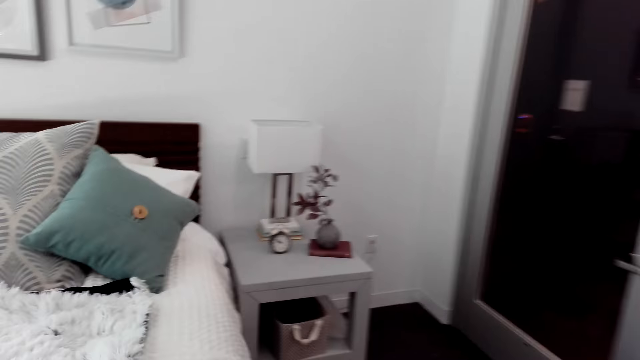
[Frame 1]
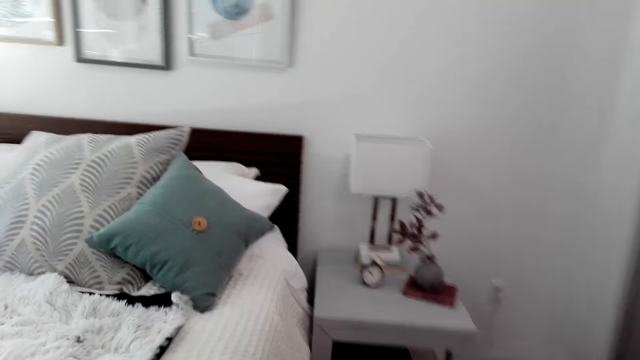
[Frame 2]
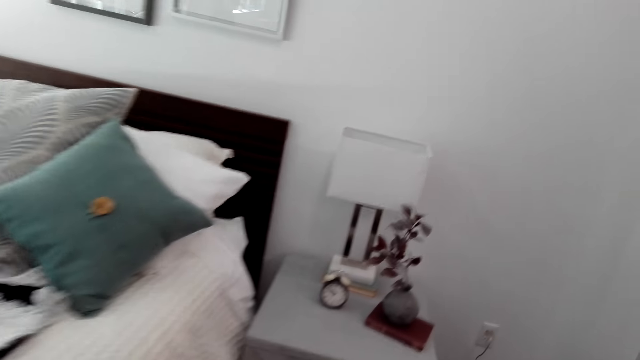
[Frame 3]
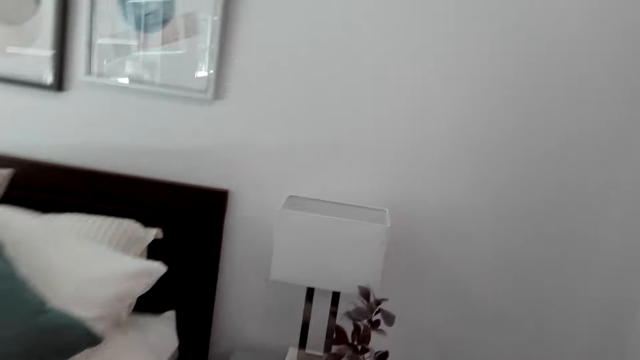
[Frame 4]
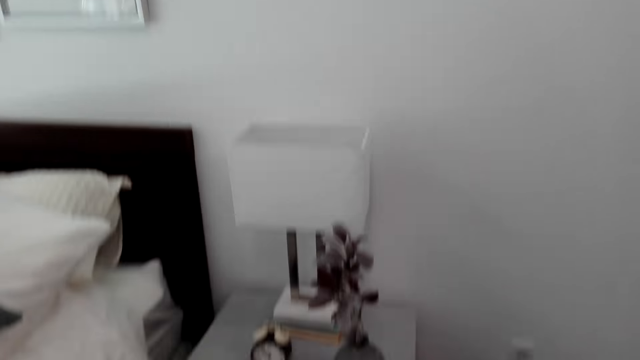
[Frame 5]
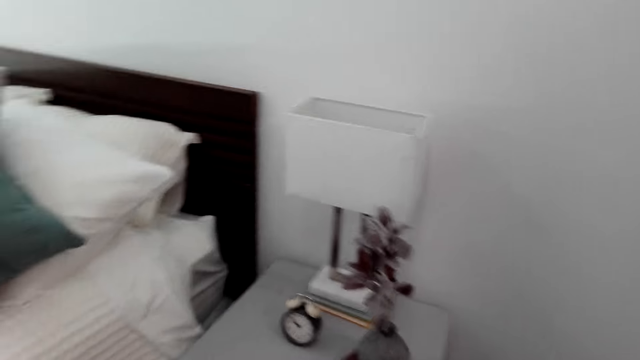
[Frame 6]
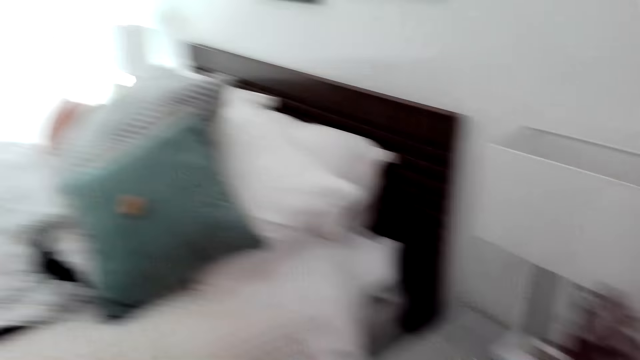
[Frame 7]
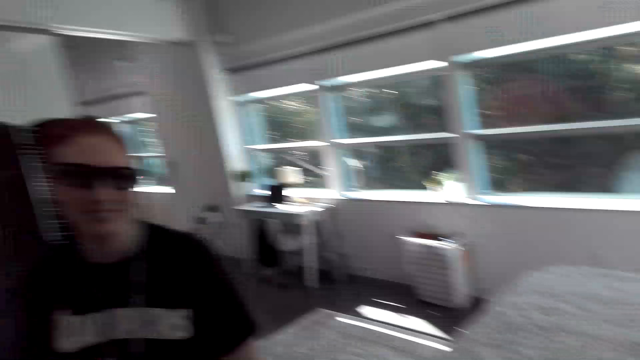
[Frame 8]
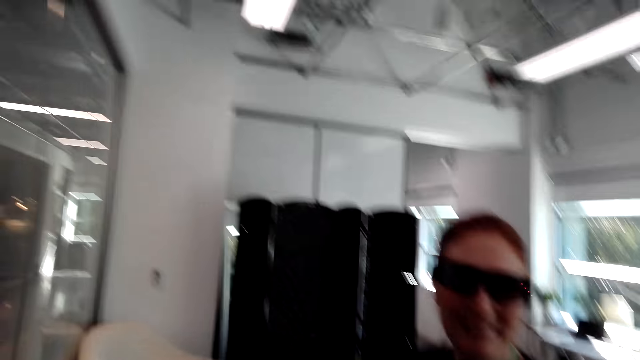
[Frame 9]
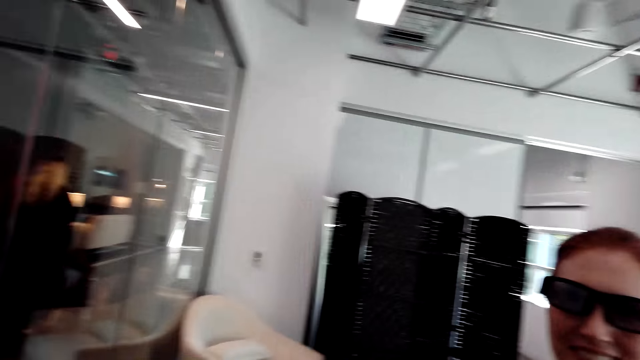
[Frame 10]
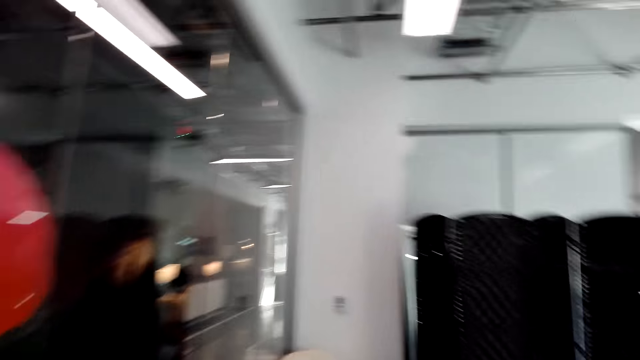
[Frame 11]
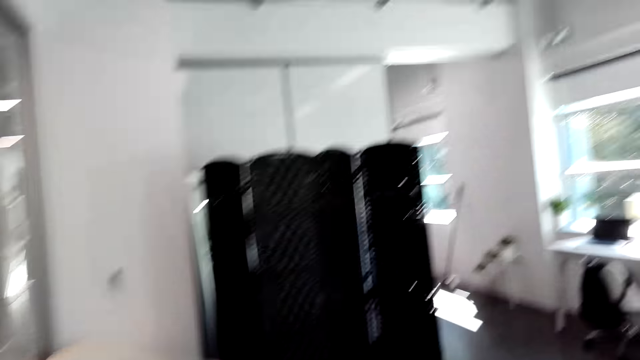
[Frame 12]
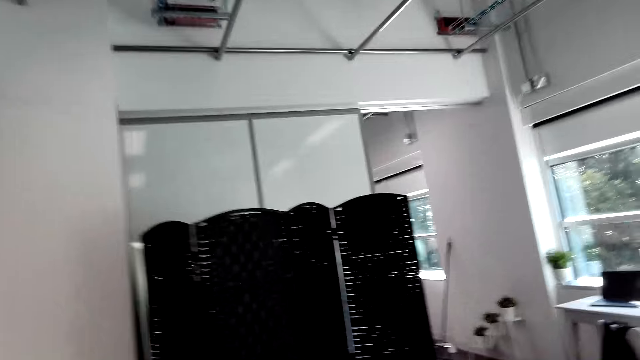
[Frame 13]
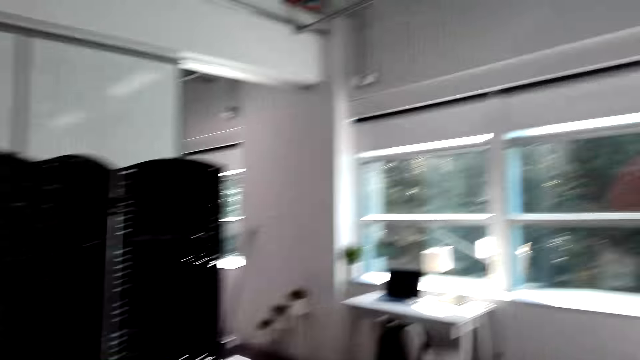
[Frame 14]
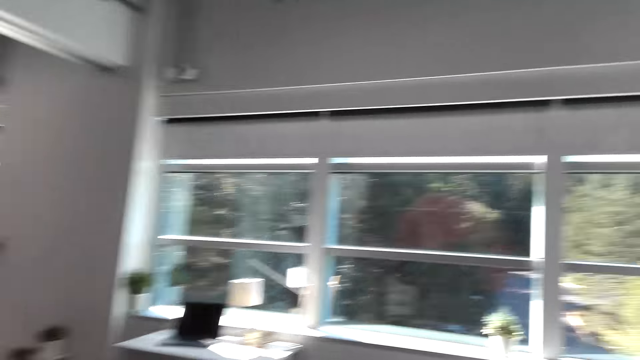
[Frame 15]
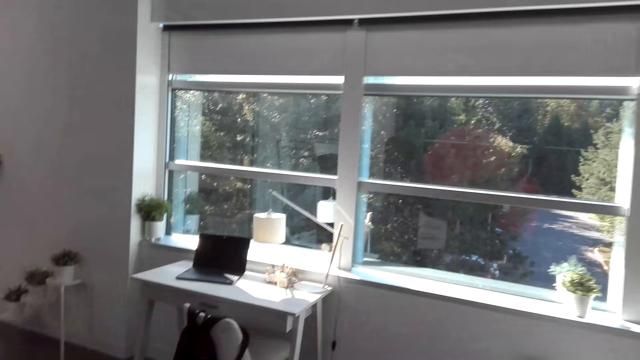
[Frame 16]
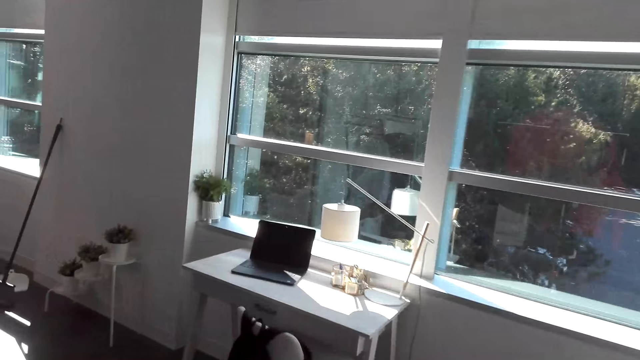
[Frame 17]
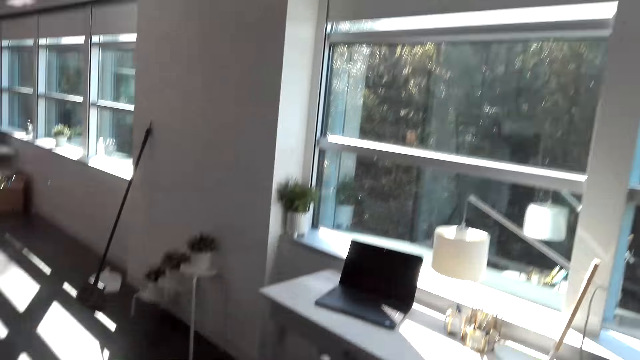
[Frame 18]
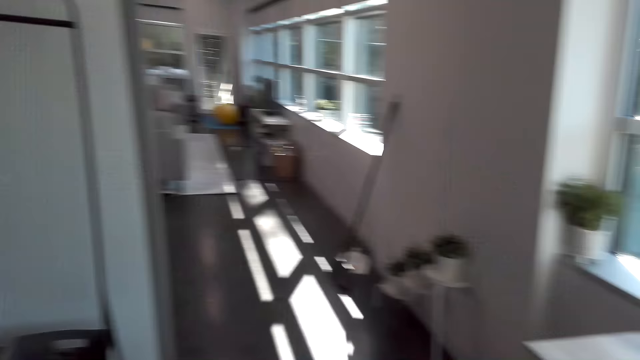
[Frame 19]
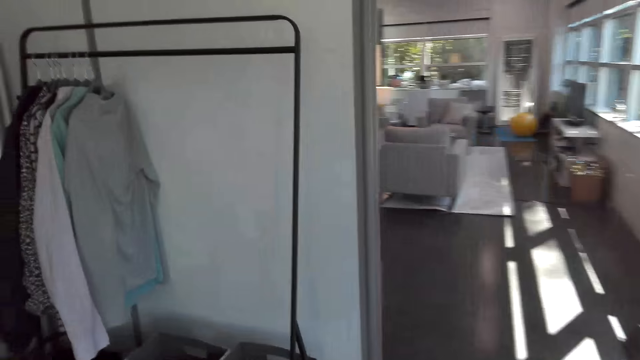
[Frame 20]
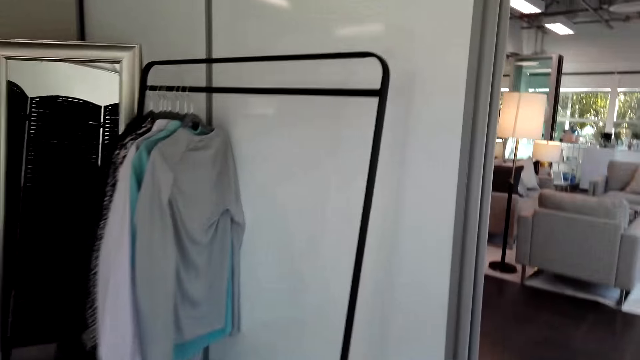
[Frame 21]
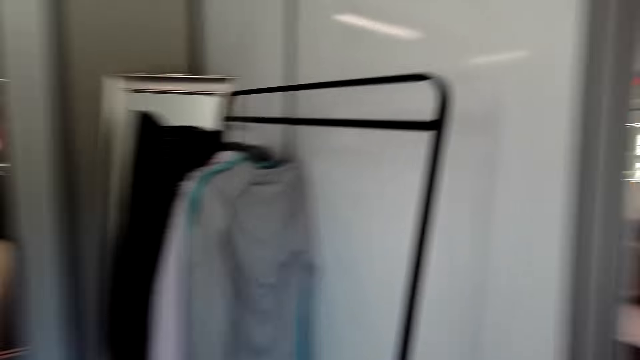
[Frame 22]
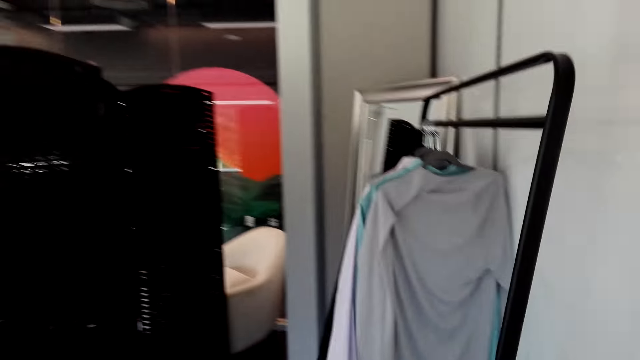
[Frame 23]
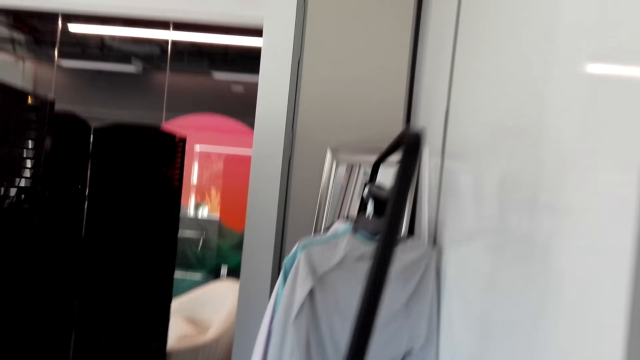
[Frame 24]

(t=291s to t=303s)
A person smiles at the camera wearer. The camera wearer walks in the bedroom.

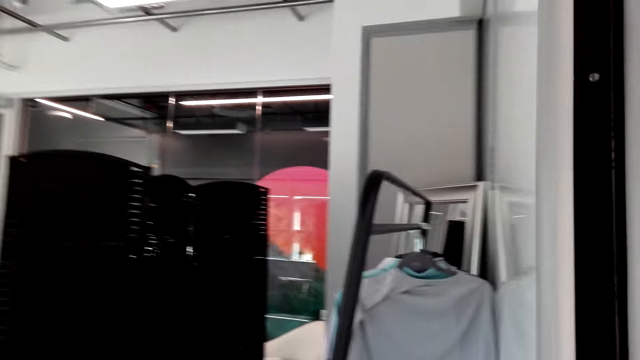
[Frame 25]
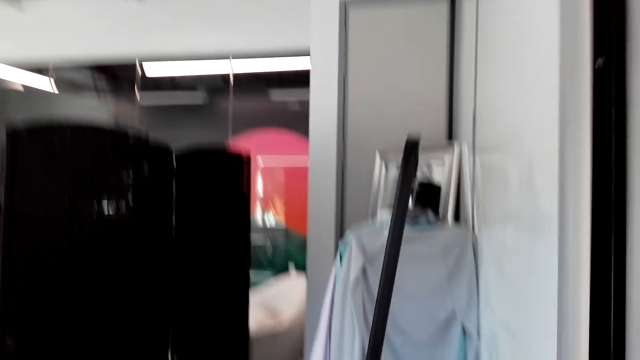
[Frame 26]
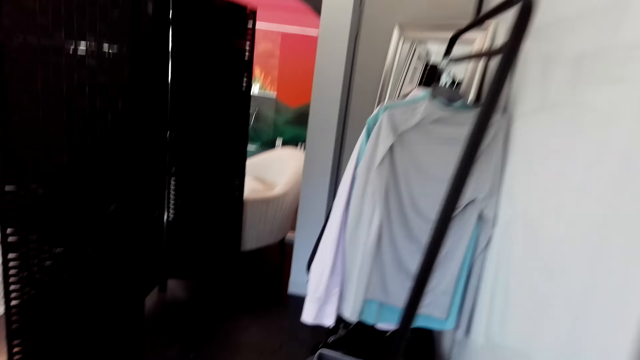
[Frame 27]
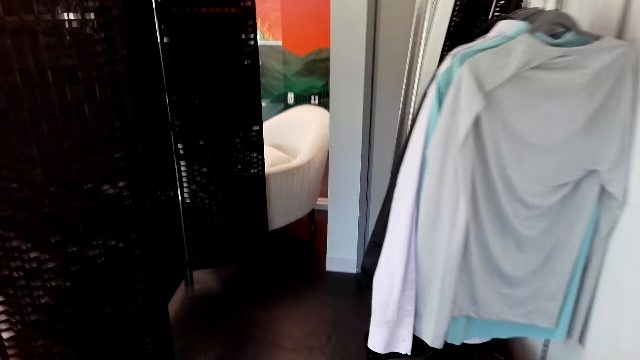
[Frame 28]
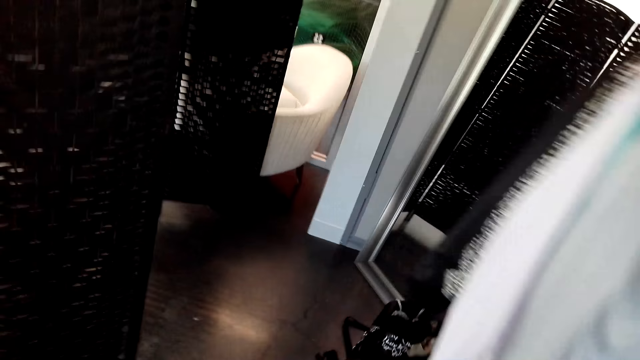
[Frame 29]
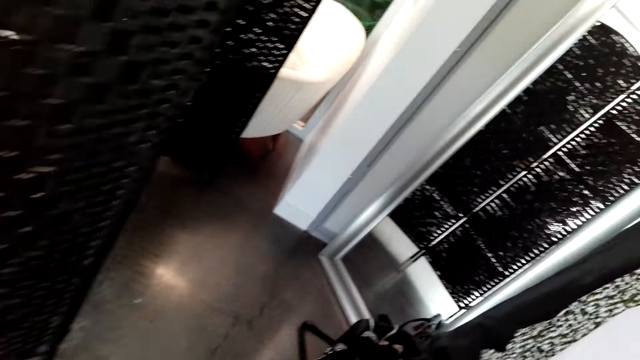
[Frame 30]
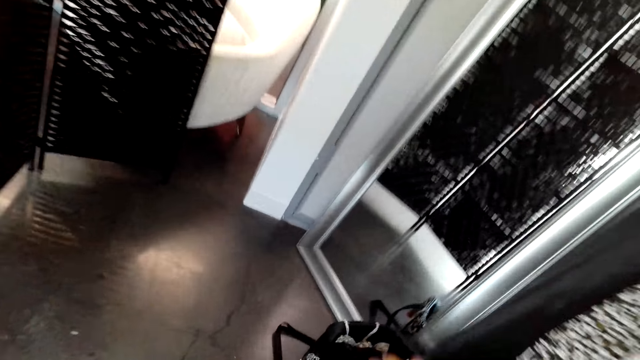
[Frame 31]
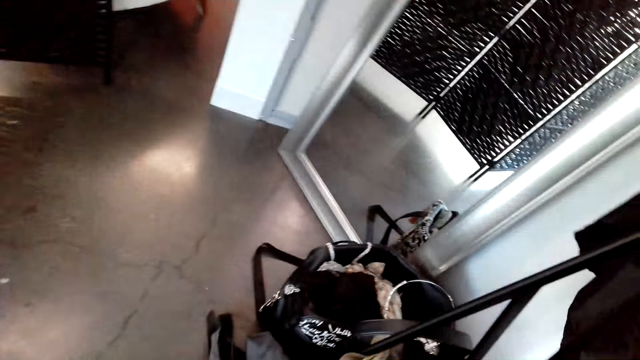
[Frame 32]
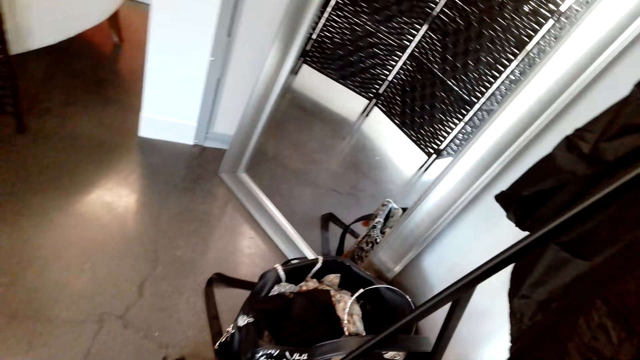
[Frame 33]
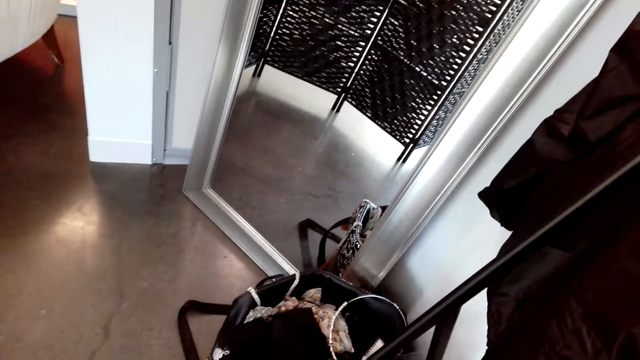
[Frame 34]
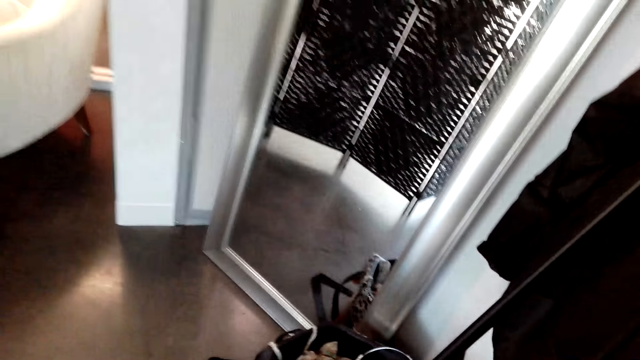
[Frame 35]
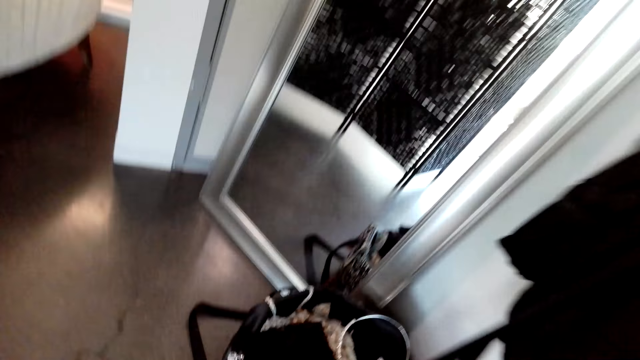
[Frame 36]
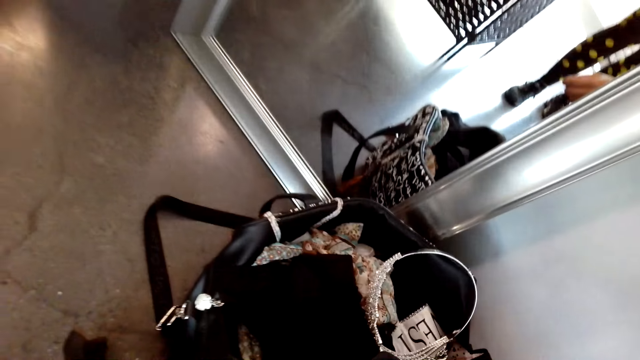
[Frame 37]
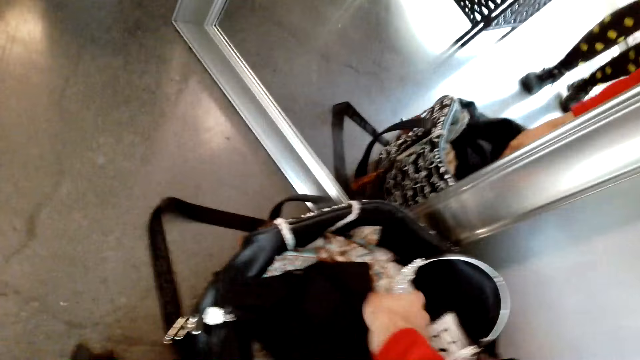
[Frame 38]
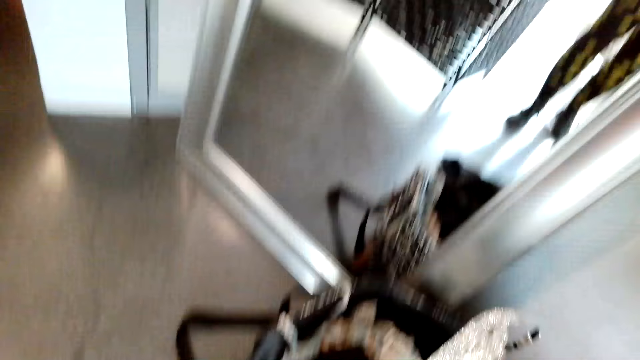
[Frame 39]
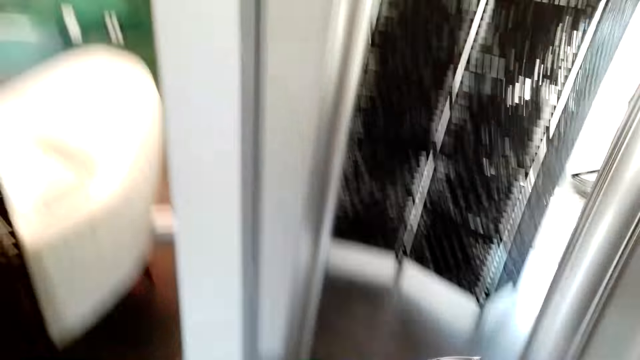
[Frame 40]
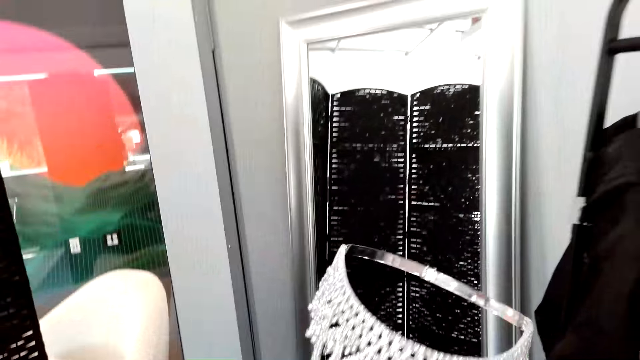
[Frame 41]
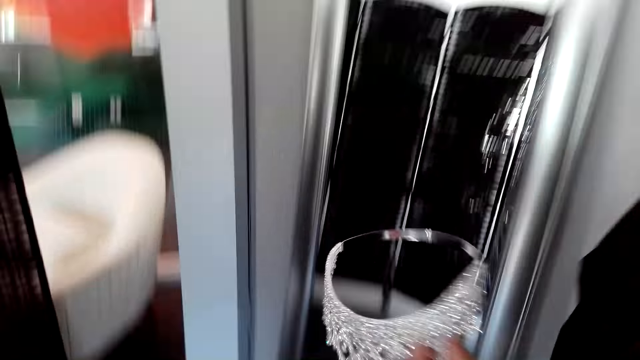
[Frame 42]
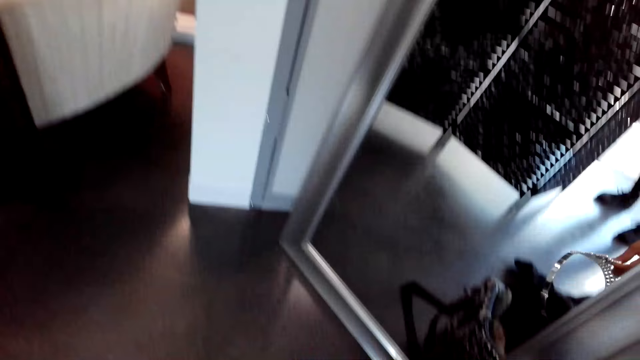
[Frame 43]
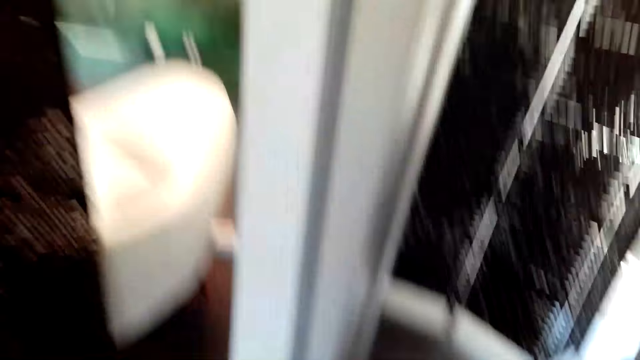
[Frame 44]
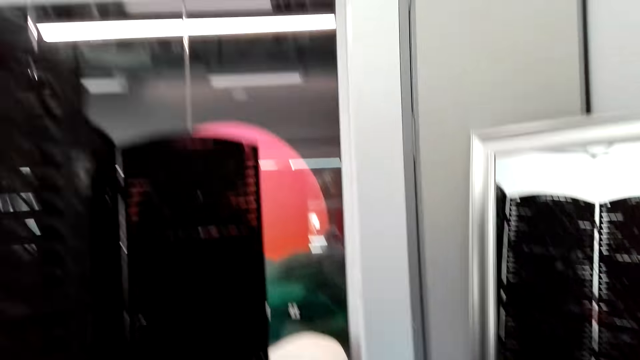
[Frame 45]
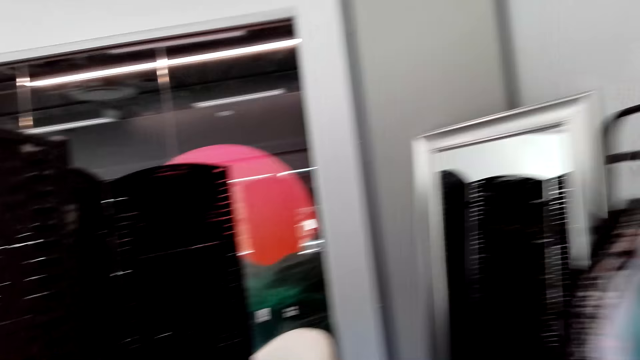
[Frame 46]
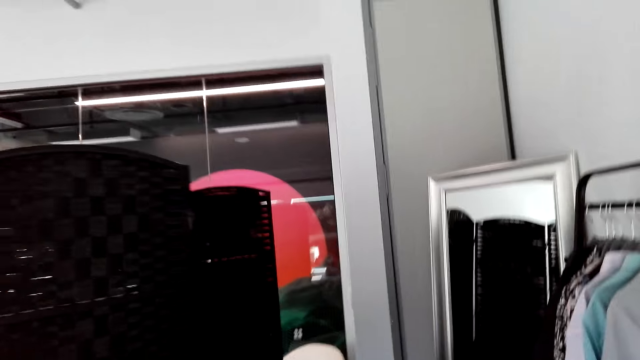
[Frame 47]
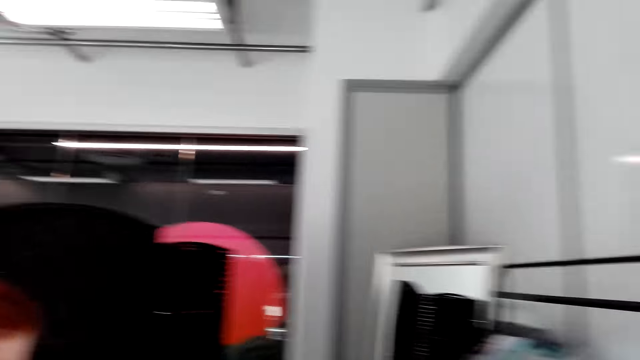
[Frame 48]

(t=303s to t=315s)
The camera wearer picks a head crown from the bag. They hold the crown. They return the head crown.
